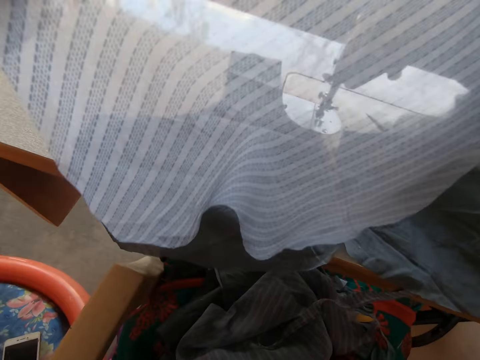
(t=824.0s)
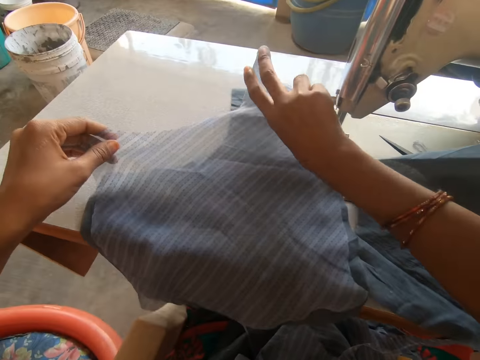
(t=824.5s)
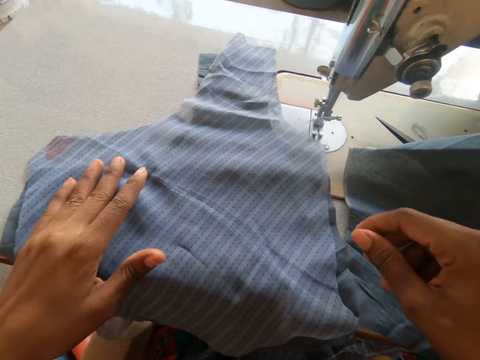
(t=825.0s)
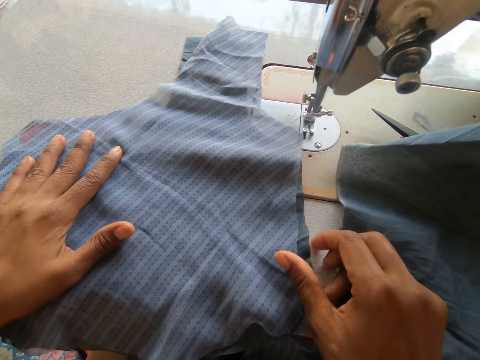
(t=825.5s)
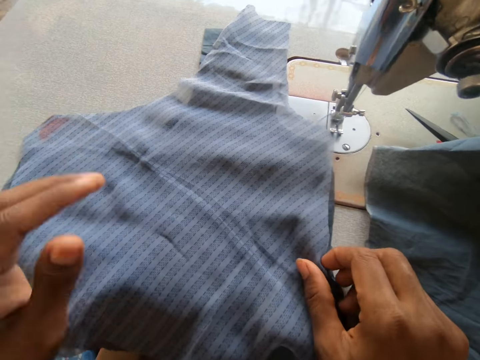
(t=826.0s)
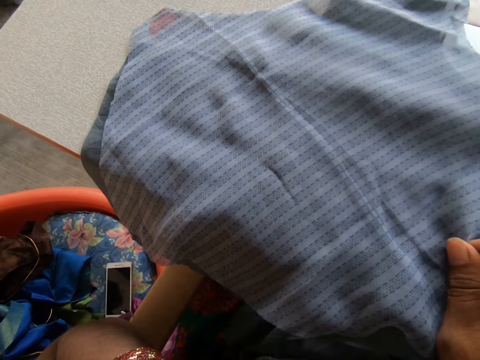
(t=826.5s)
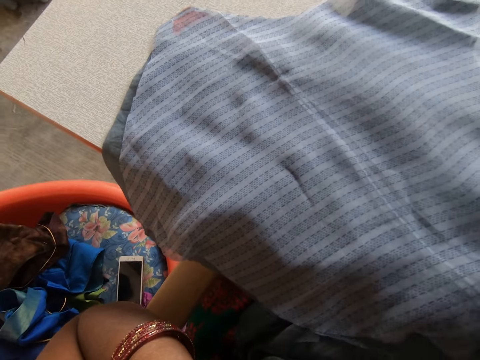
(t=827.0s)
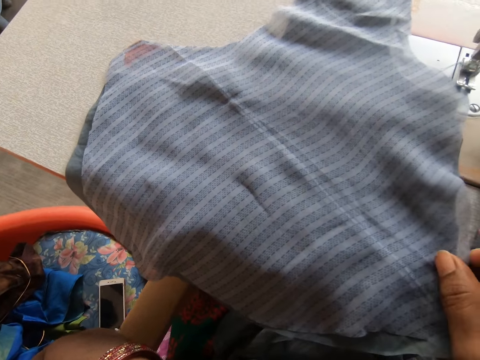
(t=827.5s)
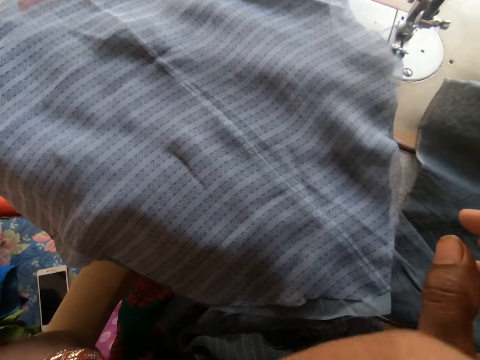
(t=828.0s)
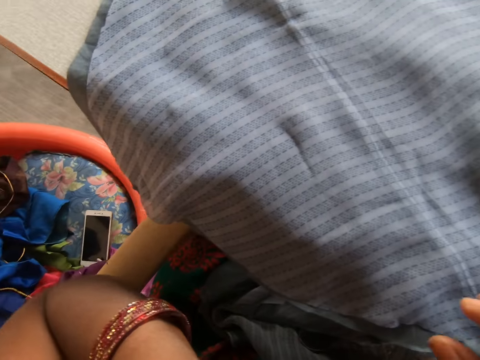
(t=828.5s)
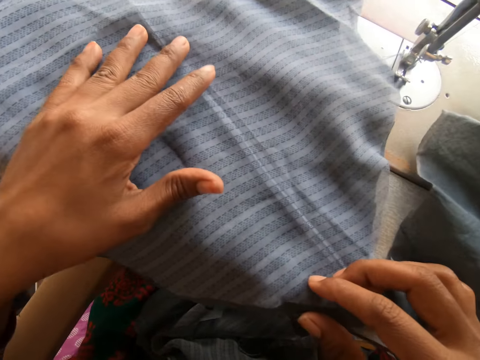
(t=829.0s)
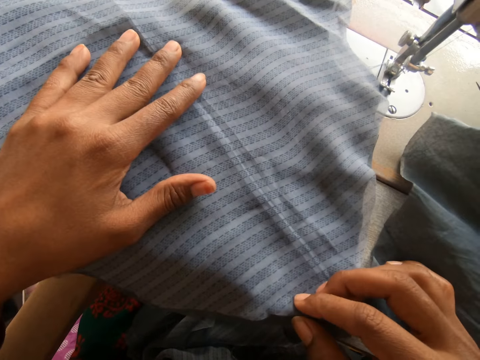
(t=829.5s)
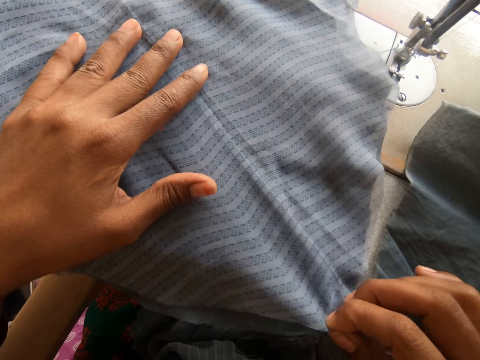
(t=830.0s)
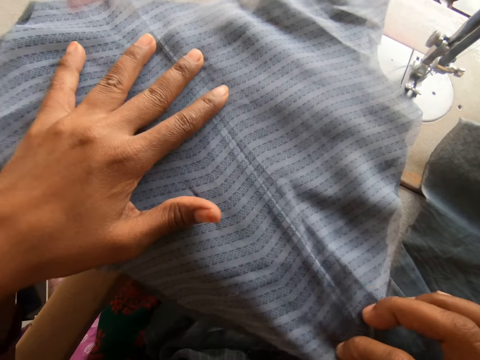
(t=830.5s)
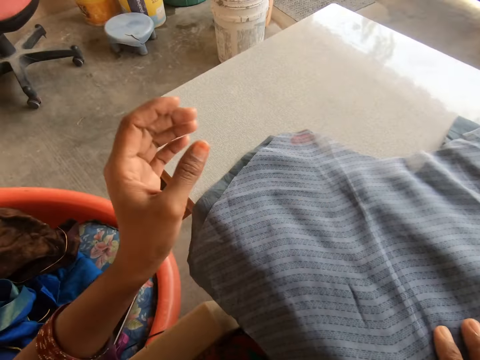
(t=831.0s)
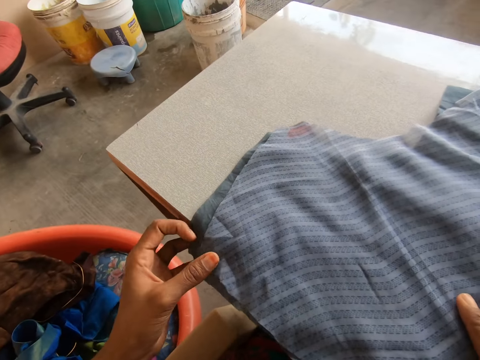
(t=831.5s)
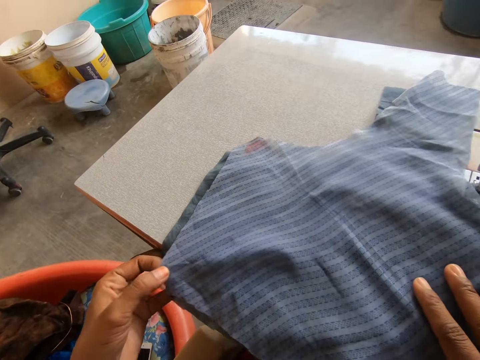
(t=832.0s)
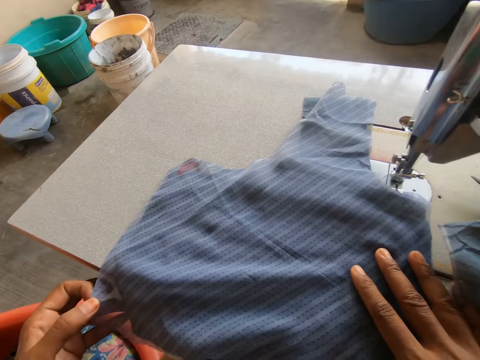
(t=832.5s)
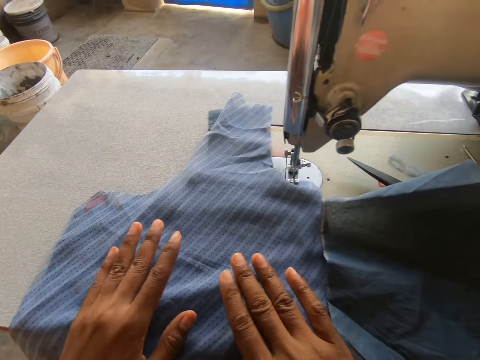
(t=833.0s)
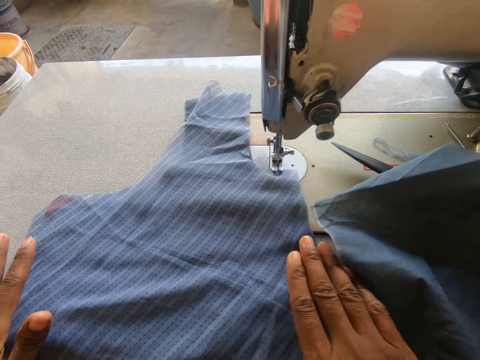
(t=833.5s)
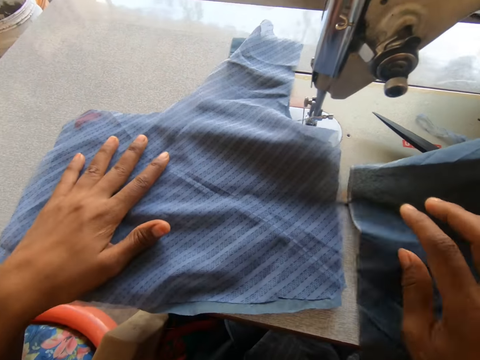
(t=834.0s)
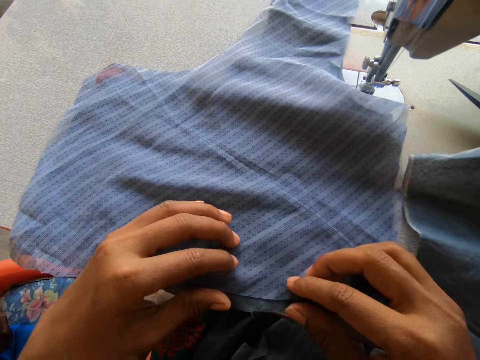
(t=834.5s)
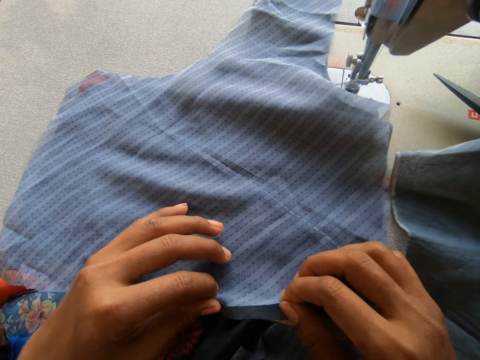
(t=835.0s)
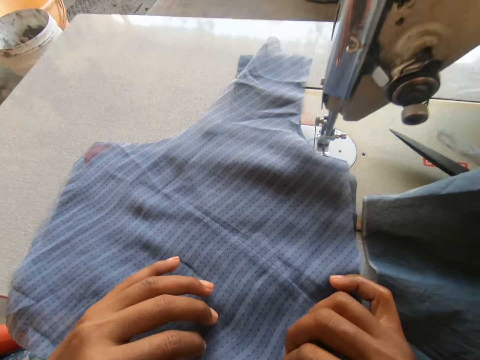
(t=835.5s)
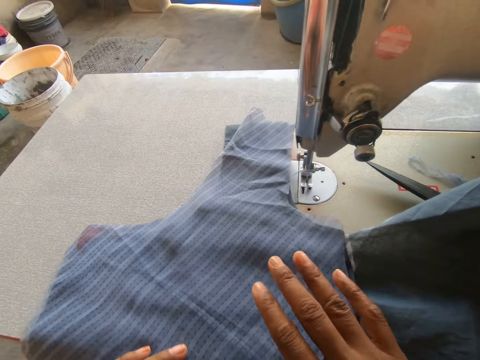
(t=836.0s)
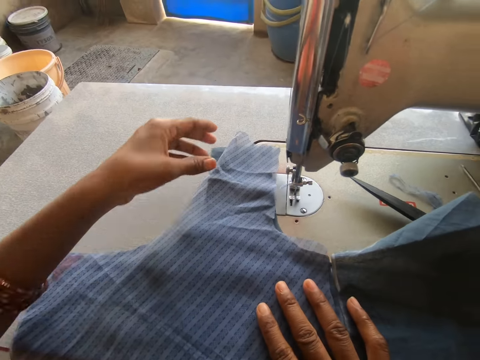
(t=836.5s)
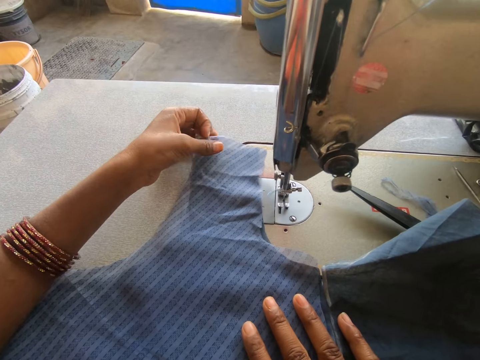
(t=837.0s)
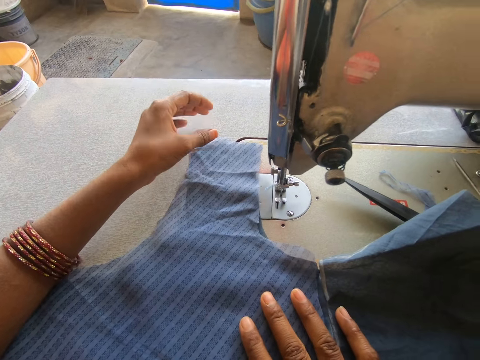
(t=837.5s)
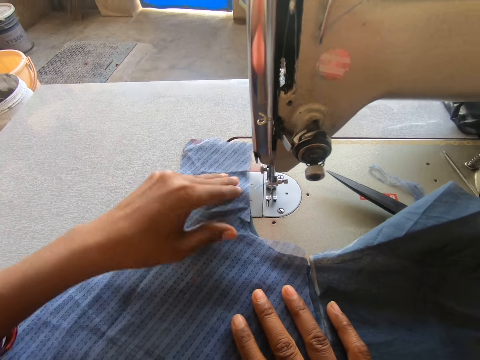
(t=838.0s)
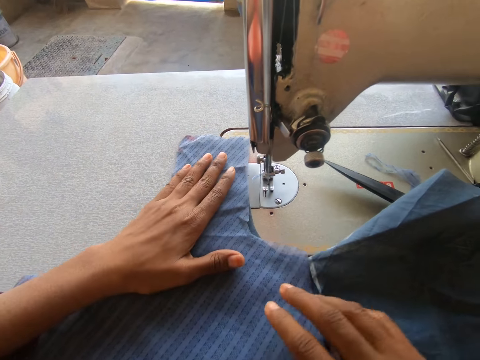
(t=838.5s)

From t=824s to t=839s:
The camera wearer puts down the piece of cloth. They spread a garment on a garment. They put together the pieces of cloth on the sewing machine. They spread the garment on the garment again.

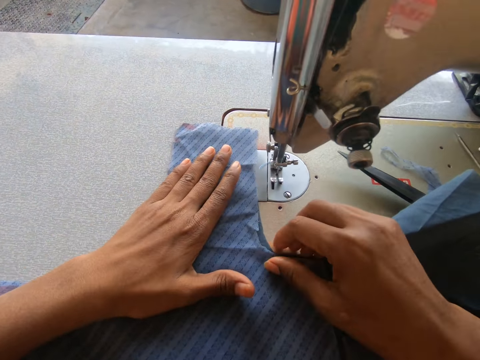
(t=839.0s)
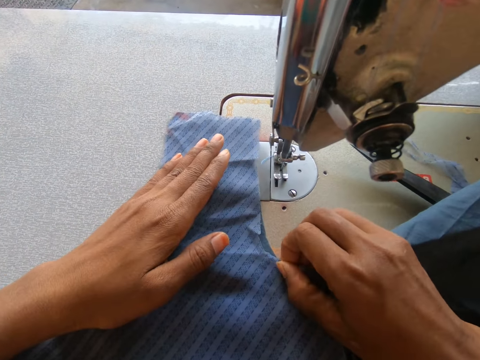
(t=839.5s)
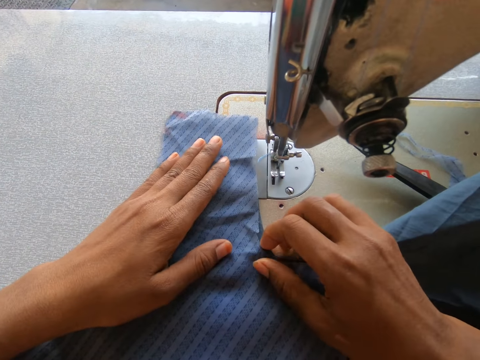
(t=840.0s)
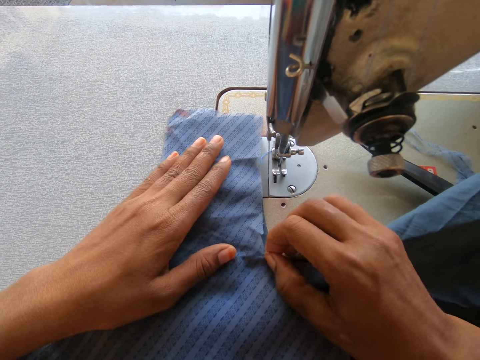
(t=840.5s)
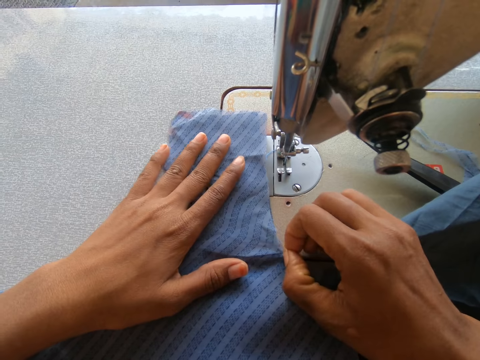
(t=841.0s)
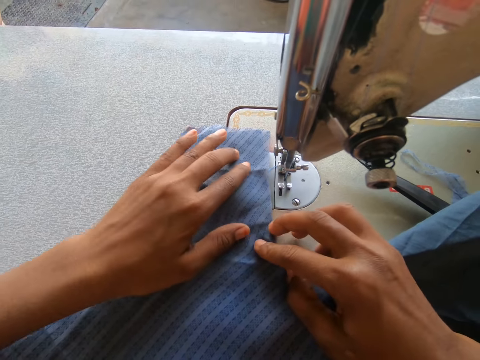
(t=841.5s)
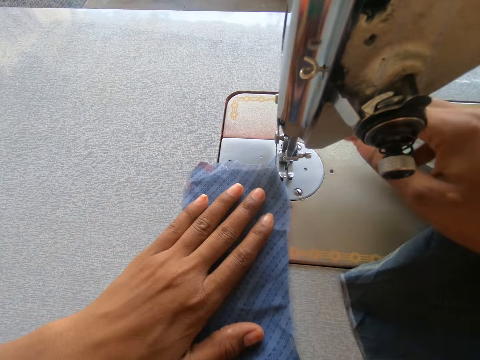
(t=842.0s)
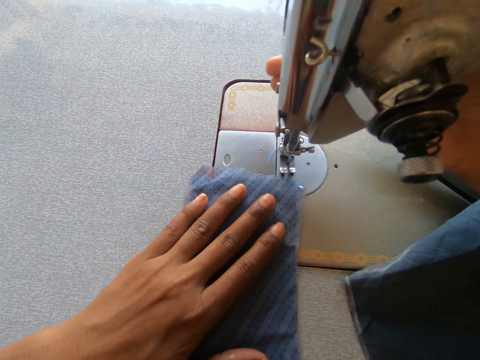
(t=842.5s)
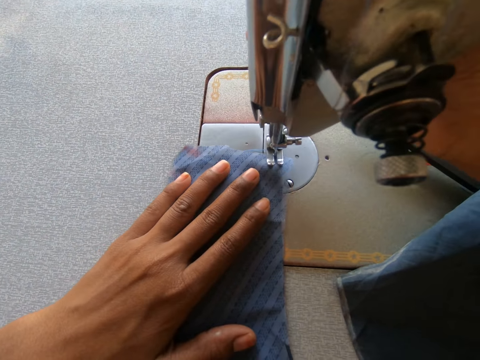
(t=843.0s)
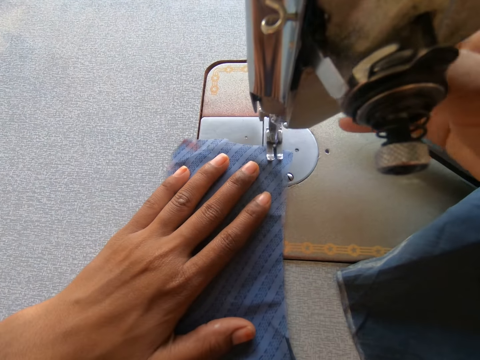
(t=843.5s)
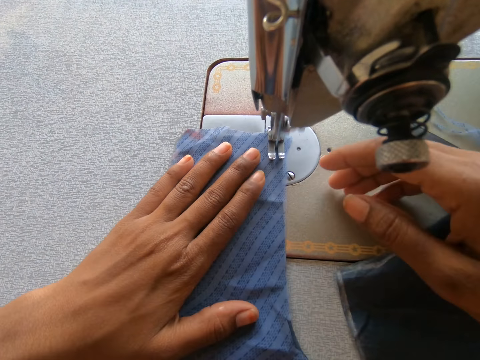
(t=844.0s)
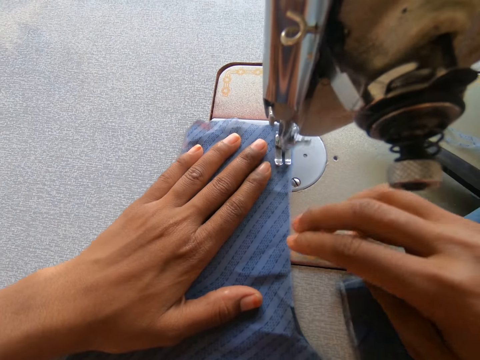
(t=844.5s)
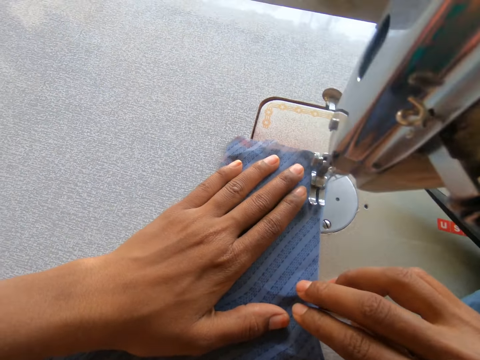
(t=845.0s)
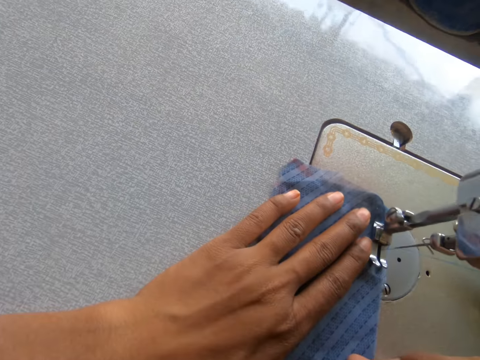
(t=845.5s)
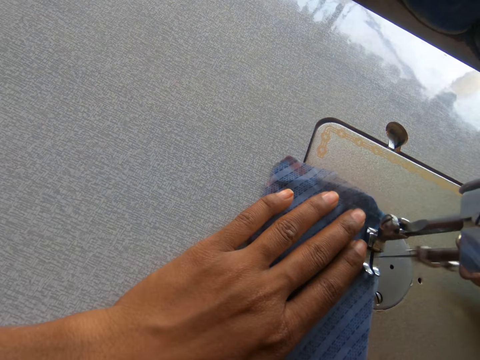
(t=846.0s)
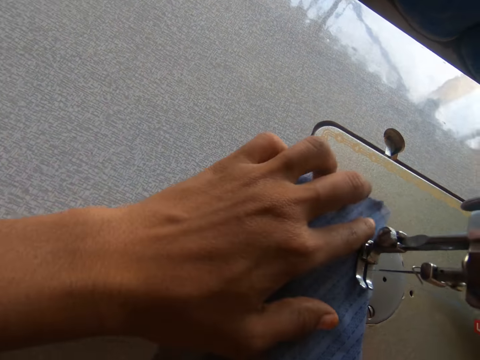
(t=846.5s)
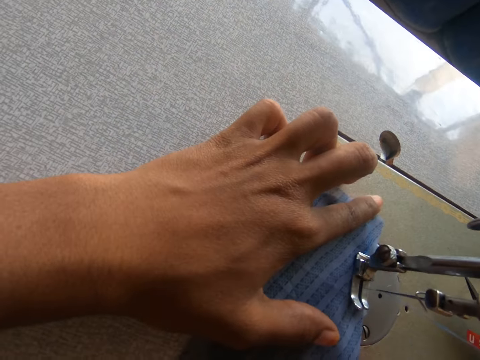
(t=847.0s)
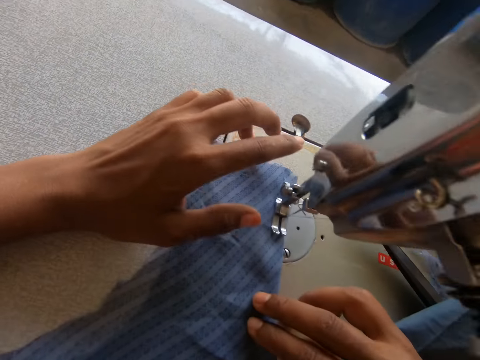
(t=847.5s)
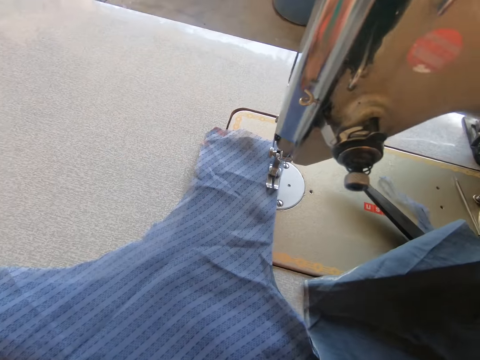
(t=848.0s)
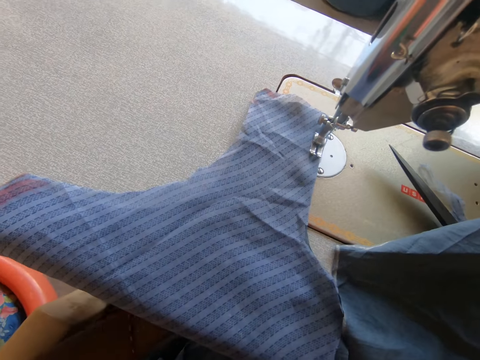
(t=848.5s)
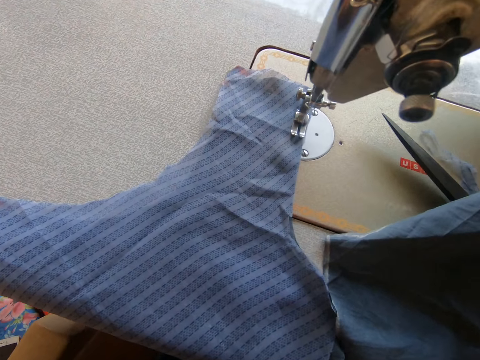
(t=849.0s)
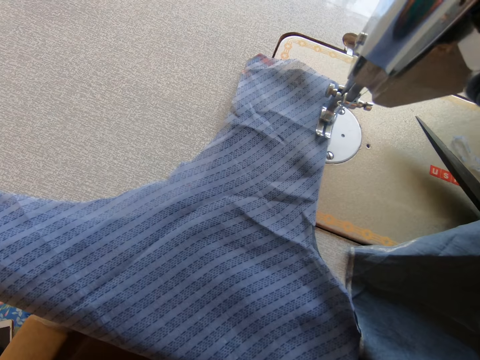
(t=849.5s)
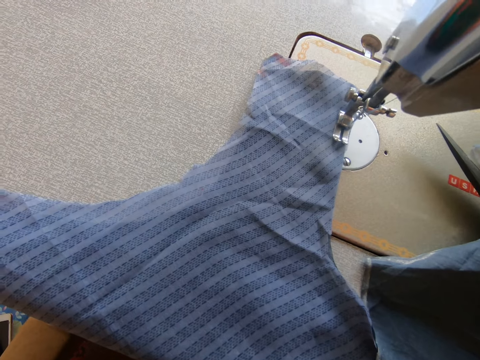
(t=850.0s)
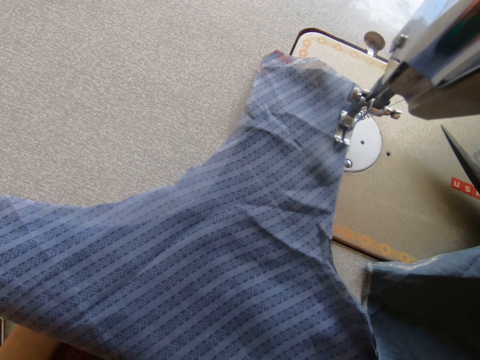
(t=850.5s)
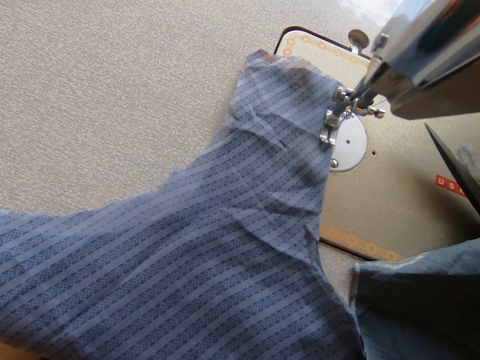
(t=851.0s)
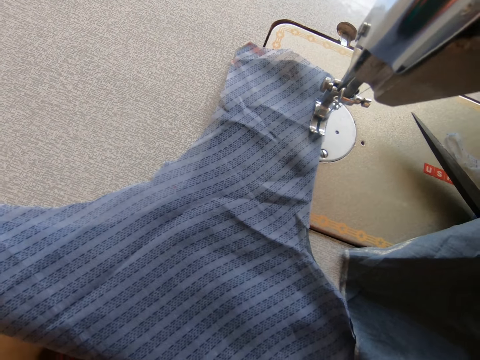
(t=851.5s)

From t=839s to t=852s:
The camera wearer touches the sewing machine. They place the pieces of cloth on the sewing machine needle clamp. They sew the pieces of cloth. They look at the garment.
